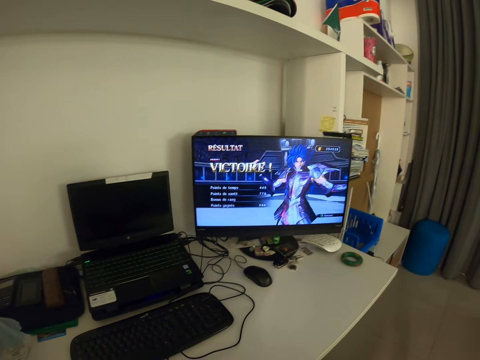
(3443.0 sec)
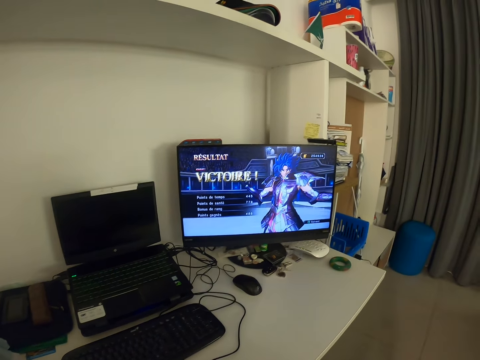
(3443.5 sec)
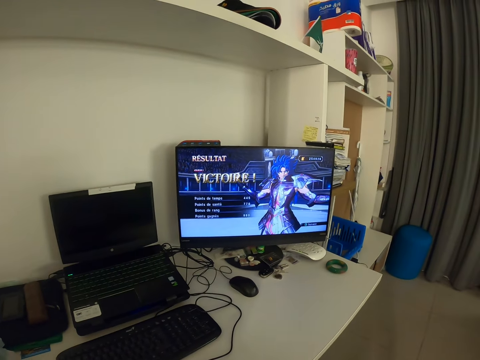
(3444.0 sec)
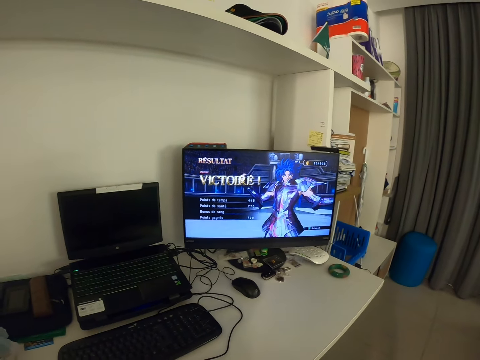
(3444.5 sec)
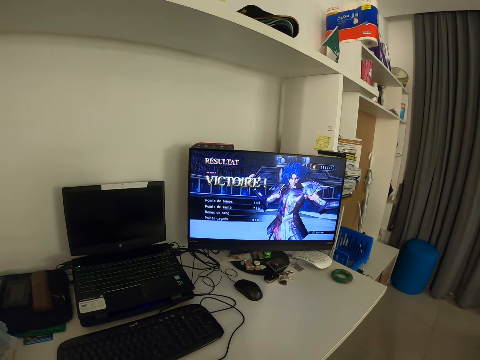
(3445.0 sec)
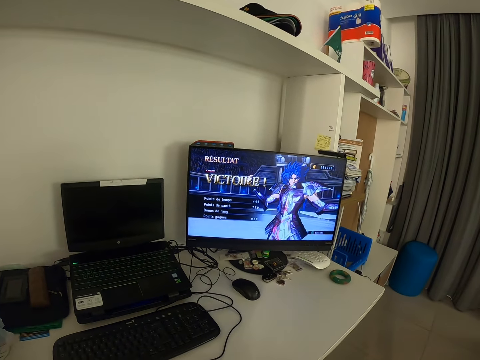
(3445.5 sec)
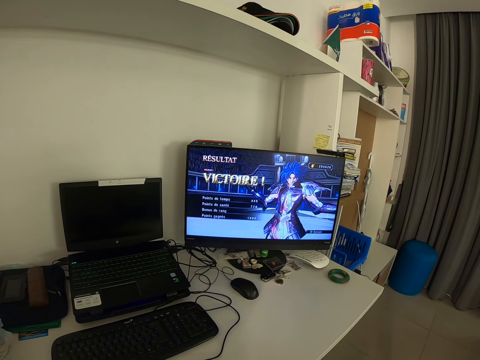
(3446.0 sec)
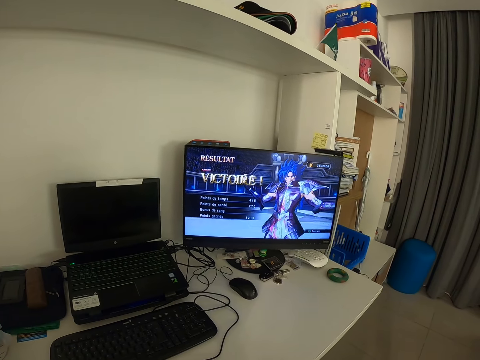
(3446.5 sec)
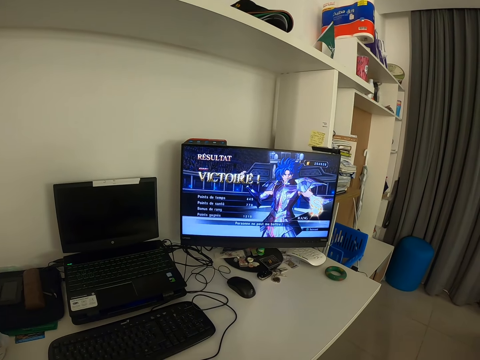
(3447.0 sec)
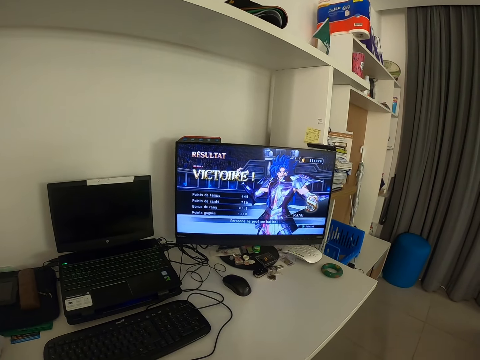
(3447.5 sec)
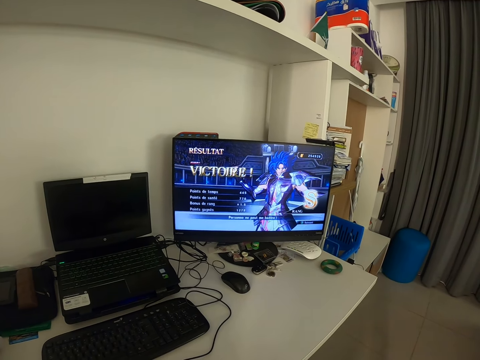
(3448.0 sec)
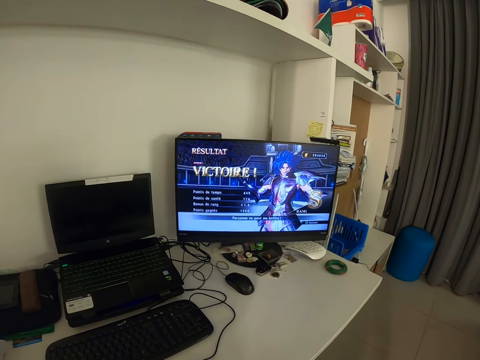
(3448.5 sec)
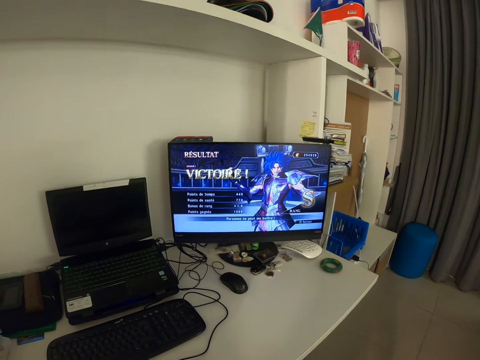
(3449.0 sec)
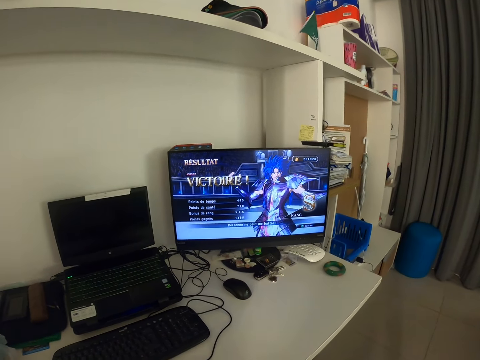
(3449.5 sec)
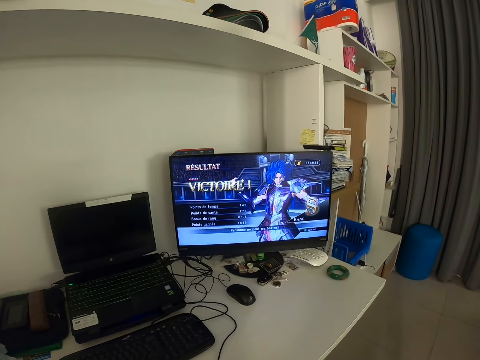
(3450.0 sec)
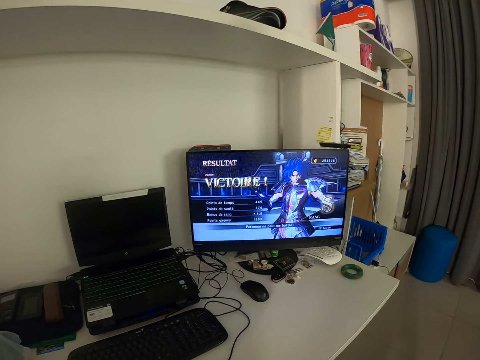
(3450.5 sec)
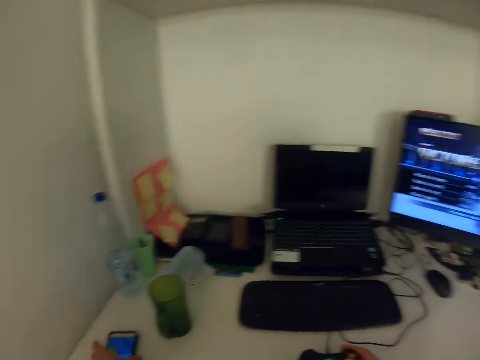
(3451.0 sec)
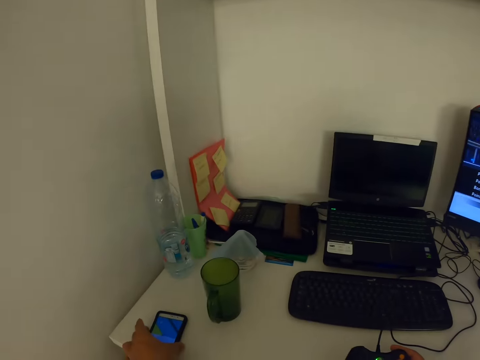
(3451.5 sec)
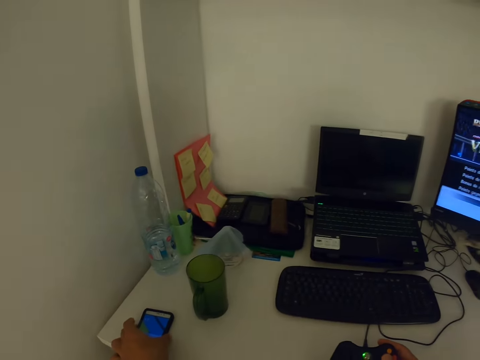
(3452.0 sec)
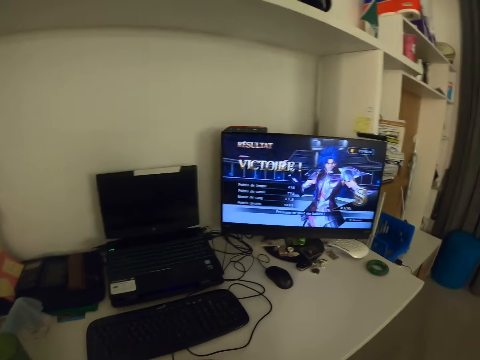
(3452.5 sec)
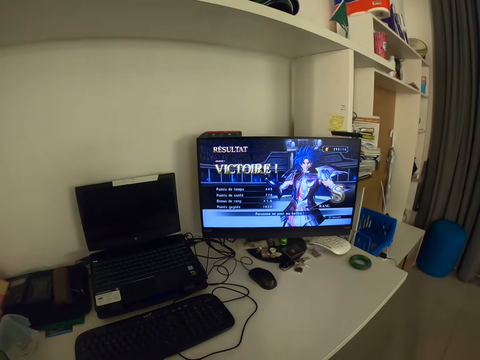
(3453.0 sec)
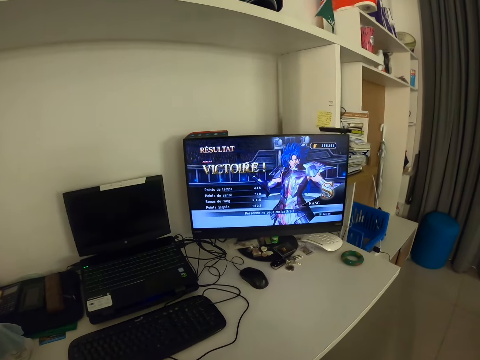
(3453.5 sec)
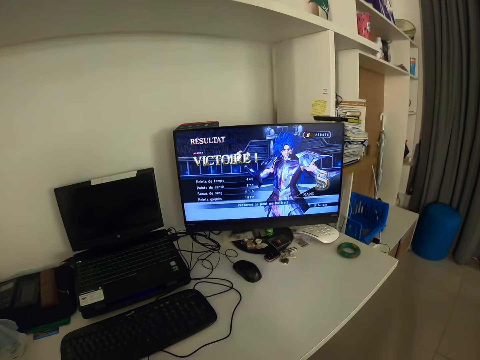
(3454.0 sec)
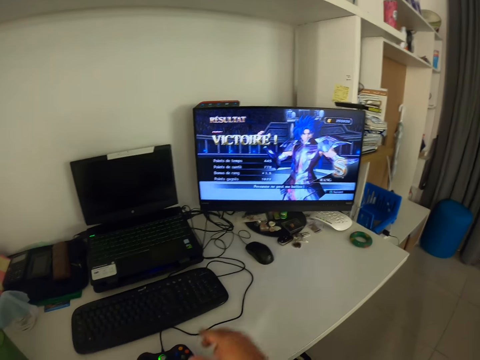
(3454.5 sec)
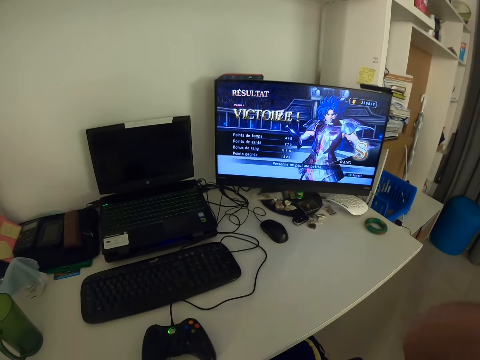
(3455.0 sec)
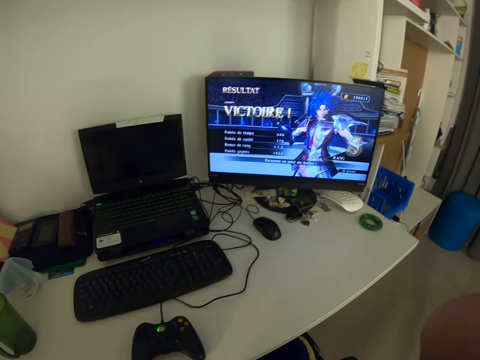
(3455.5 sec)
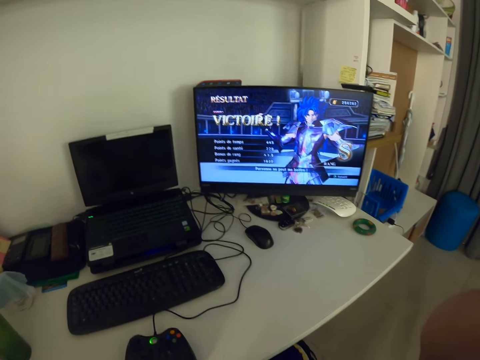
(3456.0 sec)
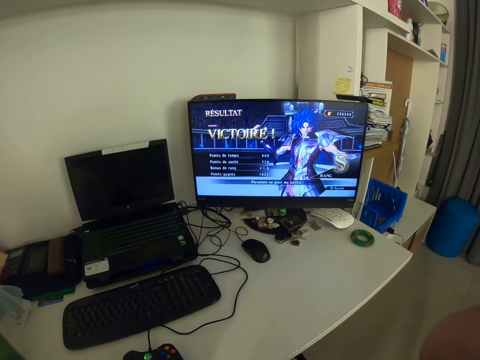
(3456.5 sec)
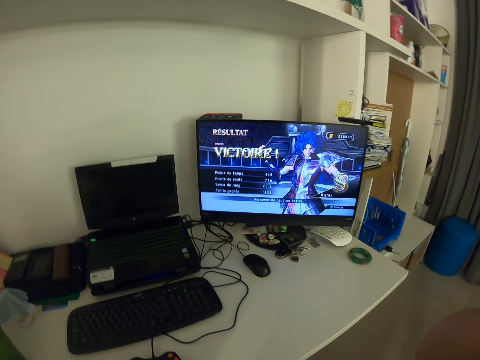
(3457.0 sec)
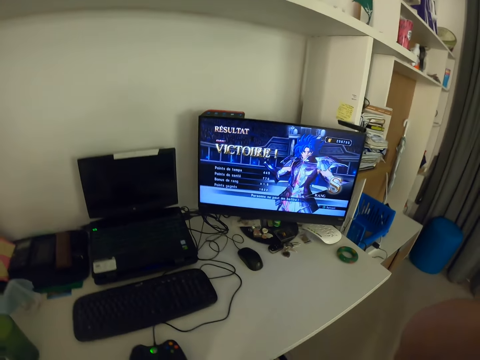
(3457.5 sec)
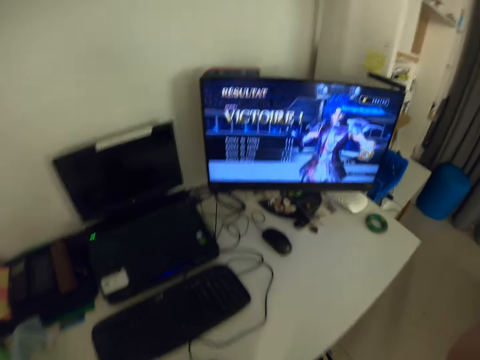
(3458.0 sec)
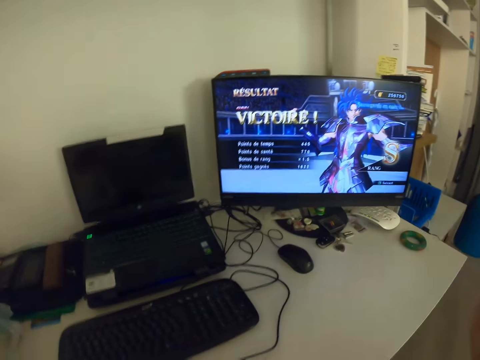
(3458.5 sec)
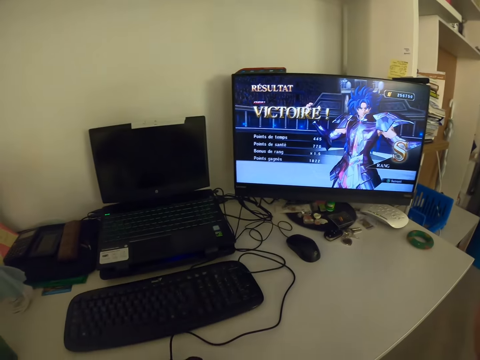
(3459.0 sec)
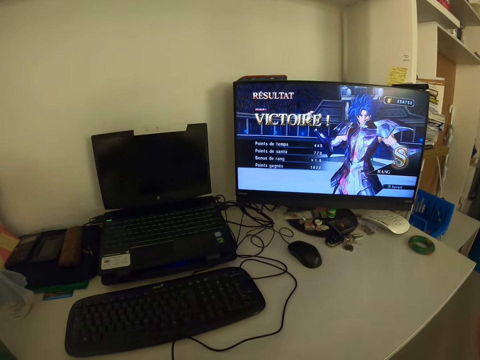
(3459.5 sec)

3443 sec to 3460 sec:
The camera wearer looks around the room. He operates the phone on the table. He looks around the room. He plays a video game. He drops the game pad in his right hand on the table. He adjusts the camera with his right hand.

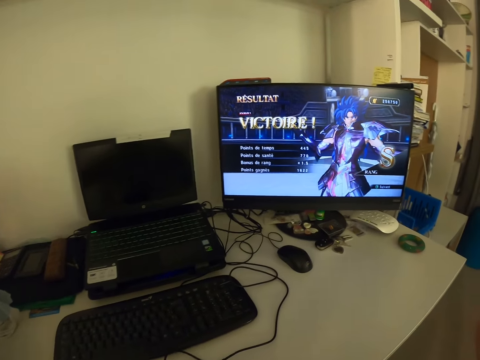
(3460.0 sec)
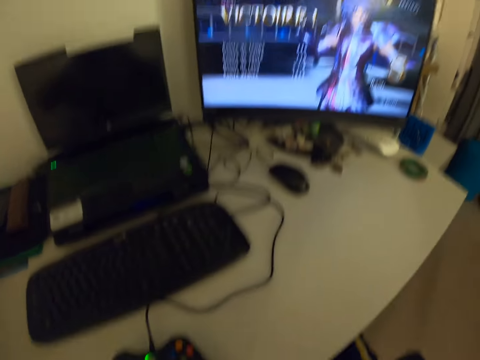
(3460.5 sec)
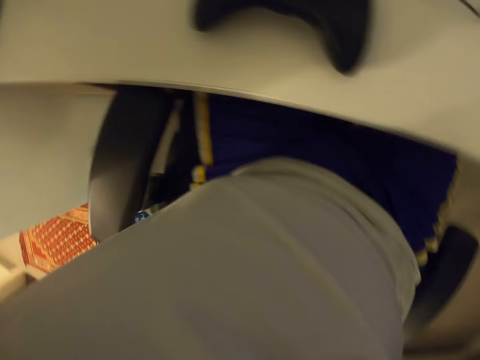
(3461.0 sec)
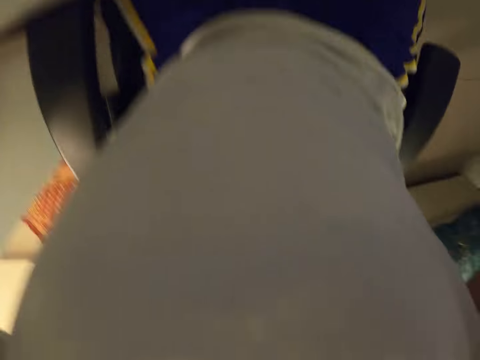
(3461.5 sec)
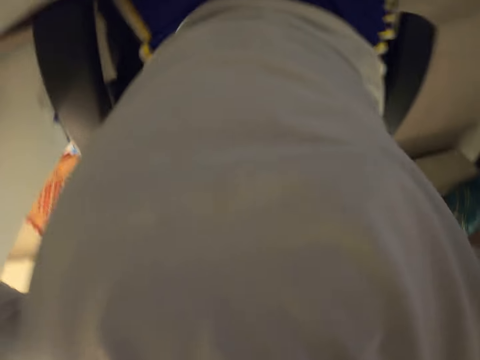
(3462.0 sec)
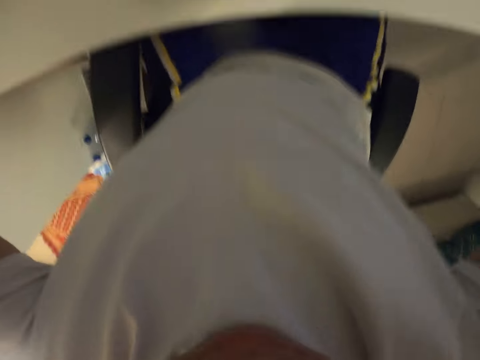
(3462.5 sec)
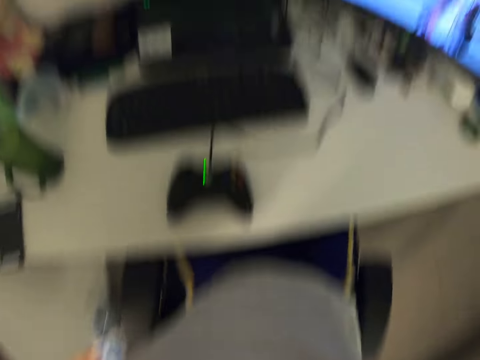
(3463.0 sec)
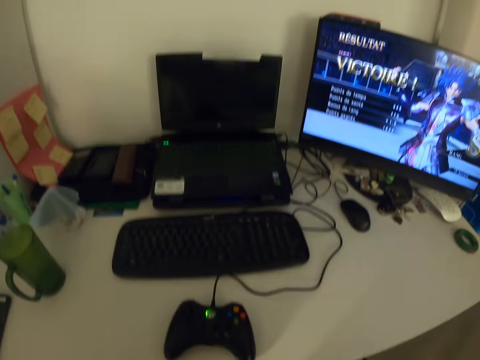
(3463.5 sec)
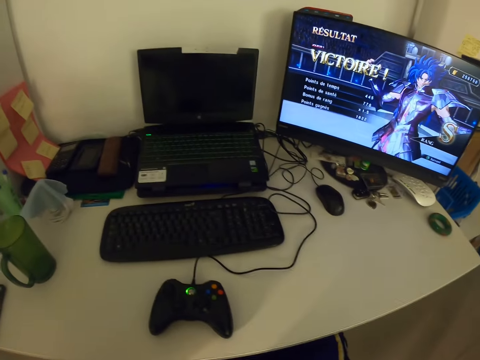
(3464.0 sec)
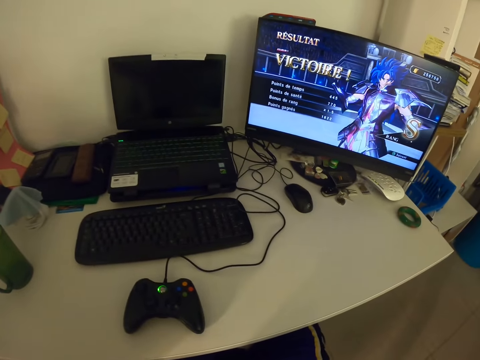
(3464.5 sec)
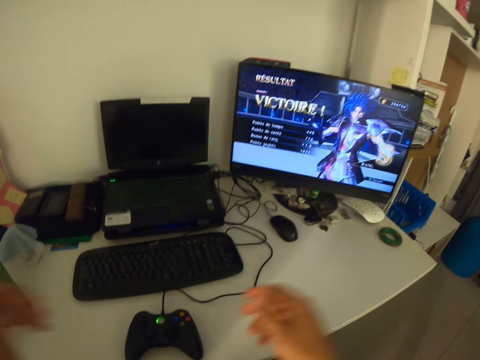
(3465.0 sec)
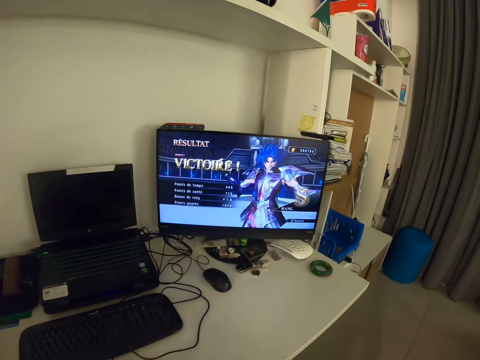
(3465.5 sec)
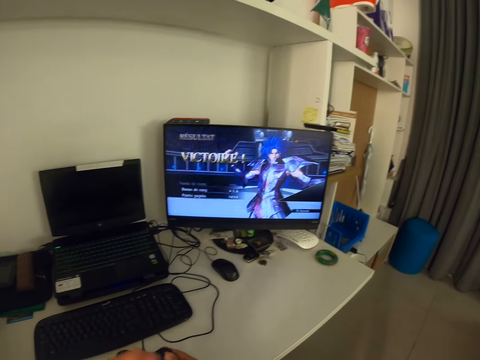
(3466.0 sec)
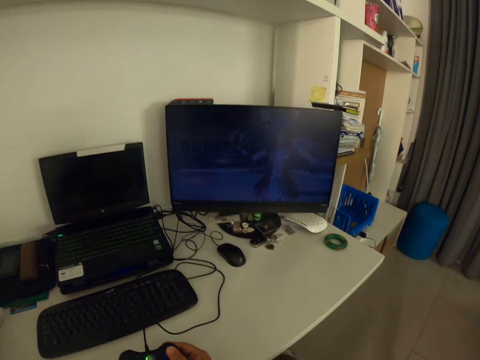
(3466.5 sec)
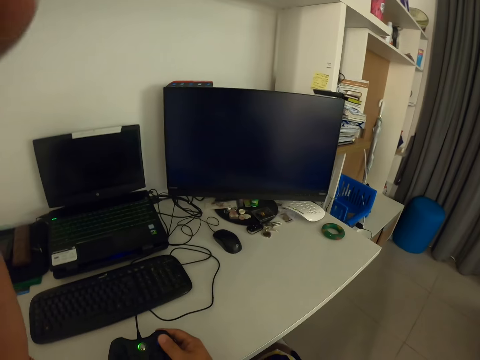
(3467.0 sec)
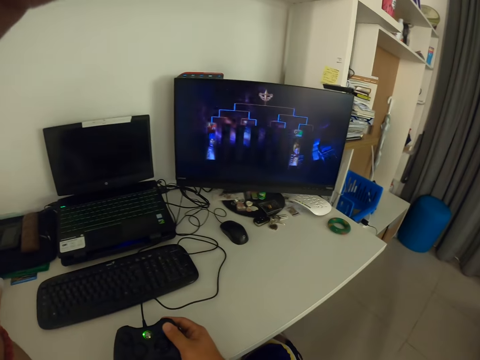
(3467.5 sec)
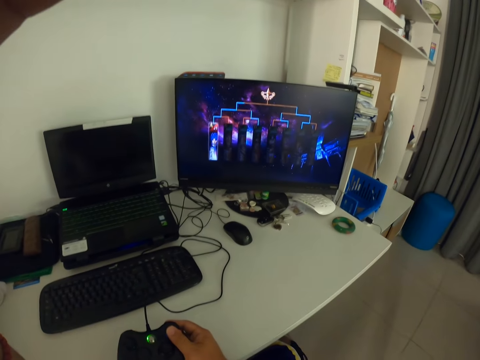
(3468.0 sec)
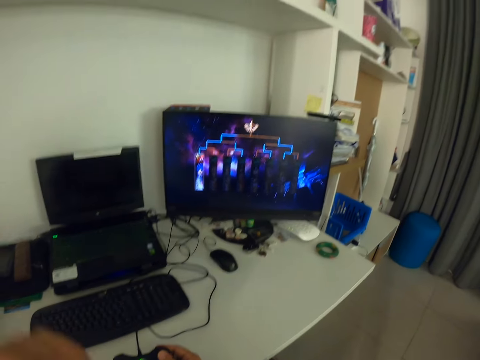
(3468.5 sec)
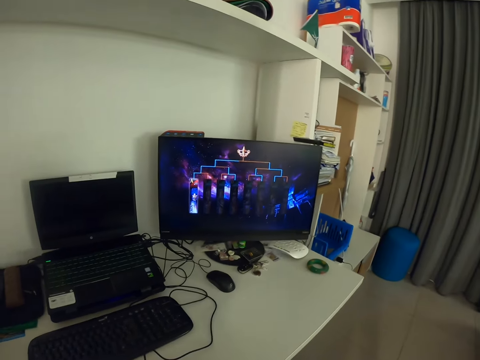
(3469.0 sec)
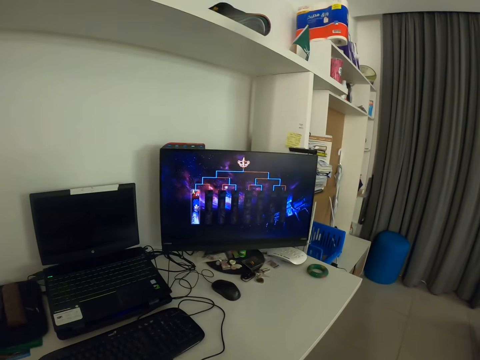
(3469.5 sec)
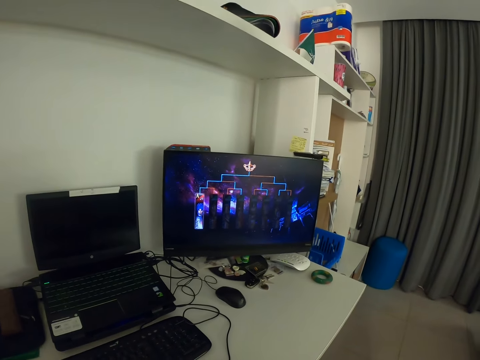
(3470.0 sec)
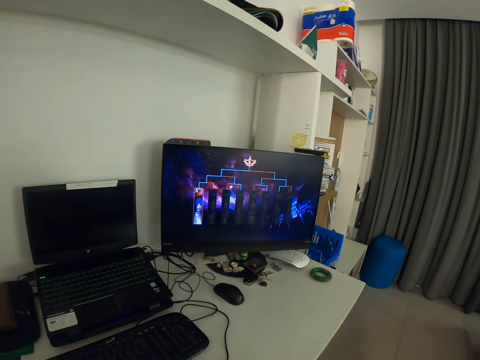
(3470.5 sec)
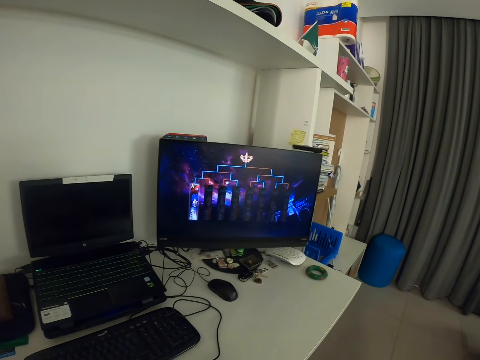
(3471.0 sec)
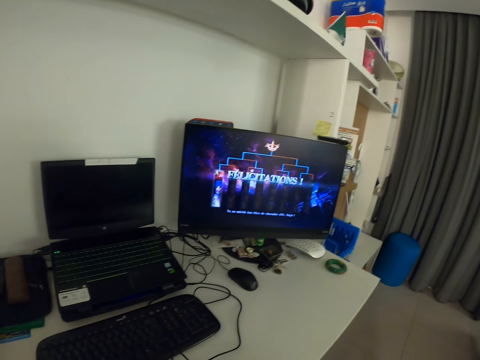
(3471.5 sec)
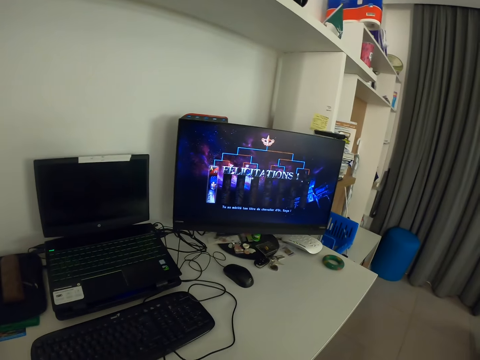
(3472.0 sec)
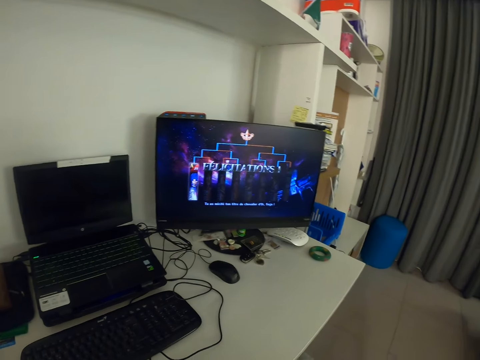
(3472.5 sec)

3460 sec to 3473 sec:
The camera wearer picks up the game pad on the table with both hands. He holds the game controller with both hands on the table. He adjusts the camera with his left hand. He holds the game controller with both hands on the table. He plays a video game.
